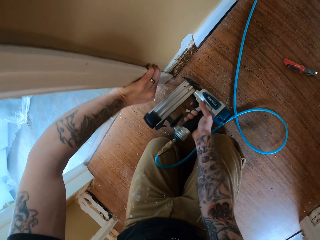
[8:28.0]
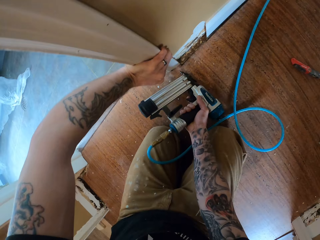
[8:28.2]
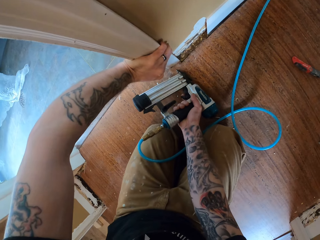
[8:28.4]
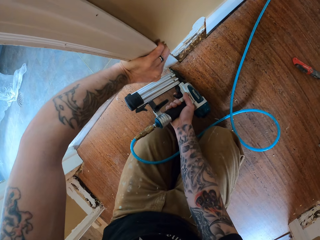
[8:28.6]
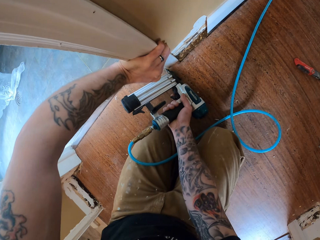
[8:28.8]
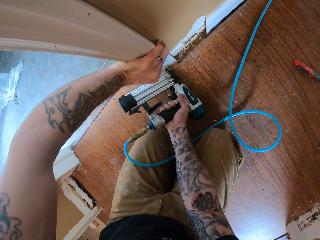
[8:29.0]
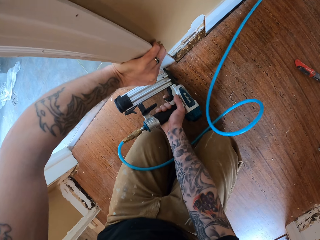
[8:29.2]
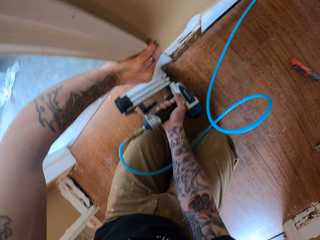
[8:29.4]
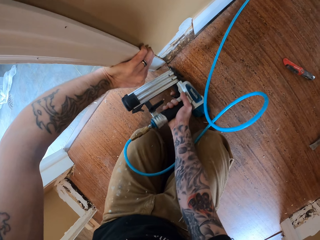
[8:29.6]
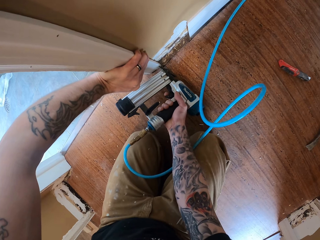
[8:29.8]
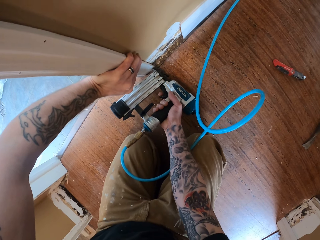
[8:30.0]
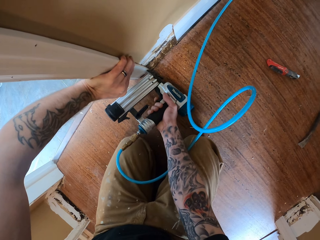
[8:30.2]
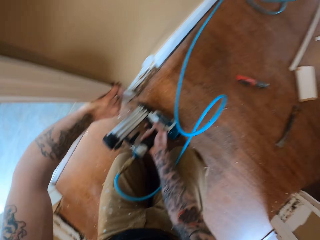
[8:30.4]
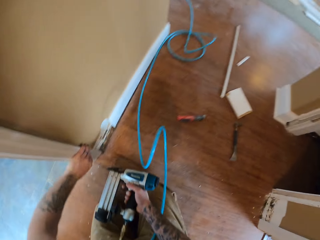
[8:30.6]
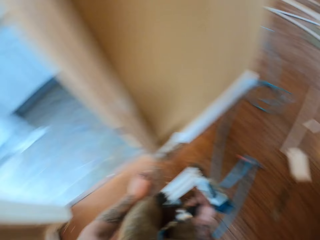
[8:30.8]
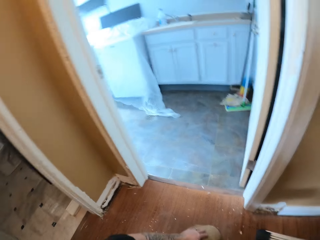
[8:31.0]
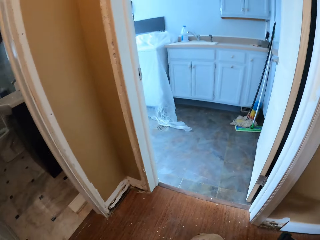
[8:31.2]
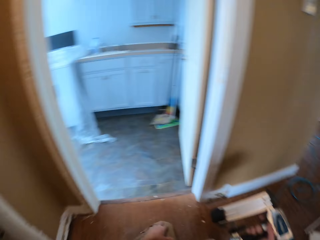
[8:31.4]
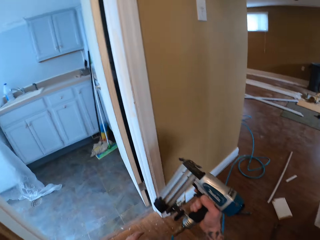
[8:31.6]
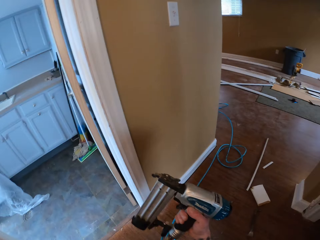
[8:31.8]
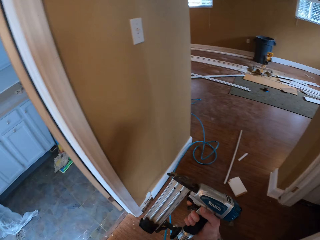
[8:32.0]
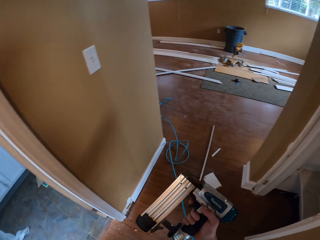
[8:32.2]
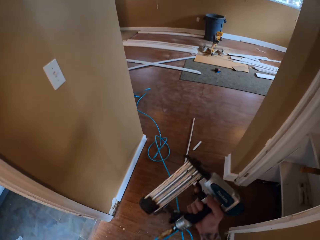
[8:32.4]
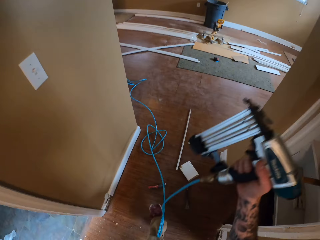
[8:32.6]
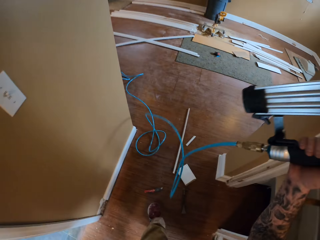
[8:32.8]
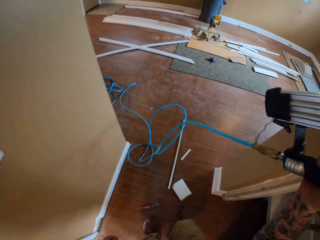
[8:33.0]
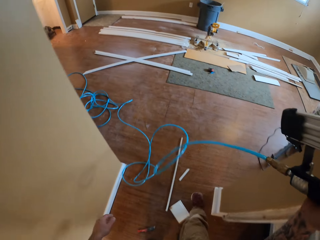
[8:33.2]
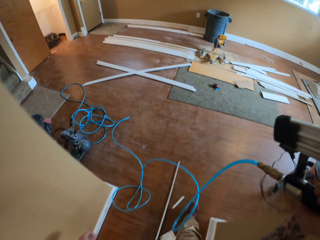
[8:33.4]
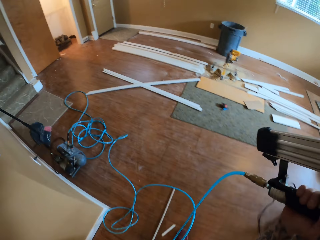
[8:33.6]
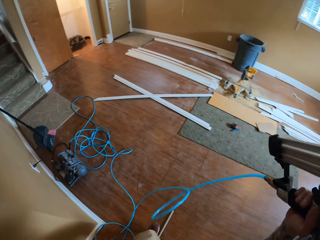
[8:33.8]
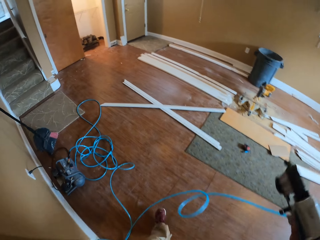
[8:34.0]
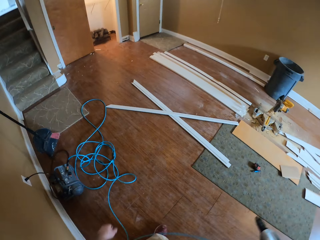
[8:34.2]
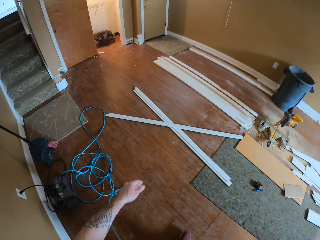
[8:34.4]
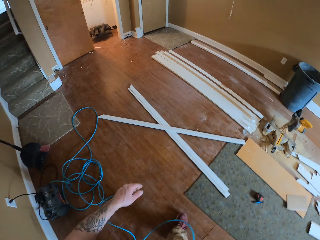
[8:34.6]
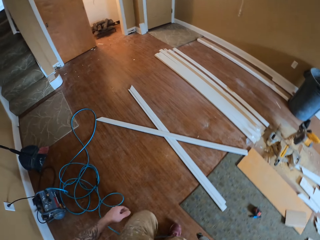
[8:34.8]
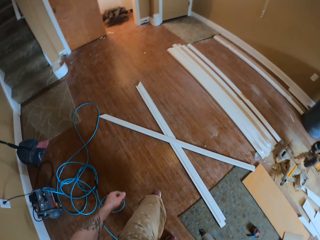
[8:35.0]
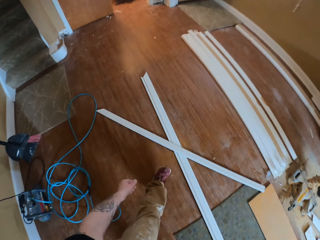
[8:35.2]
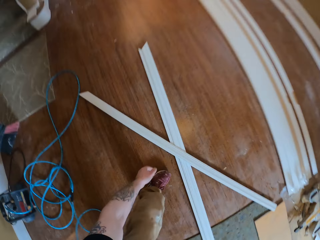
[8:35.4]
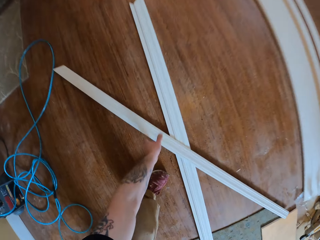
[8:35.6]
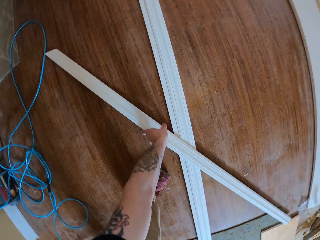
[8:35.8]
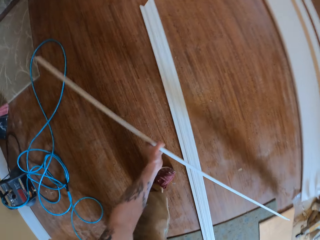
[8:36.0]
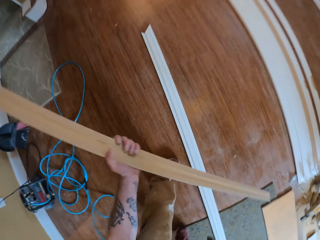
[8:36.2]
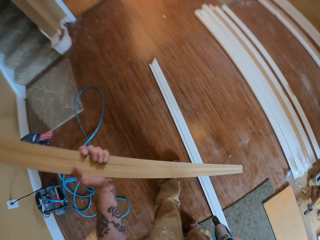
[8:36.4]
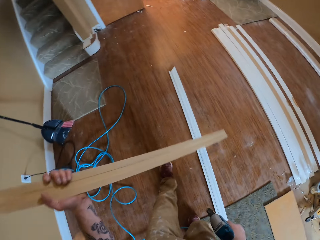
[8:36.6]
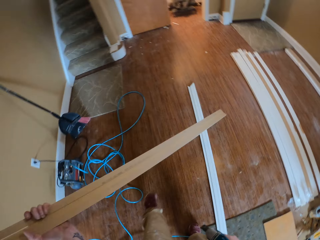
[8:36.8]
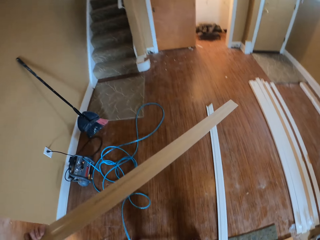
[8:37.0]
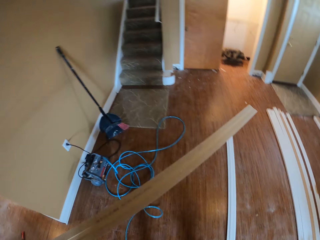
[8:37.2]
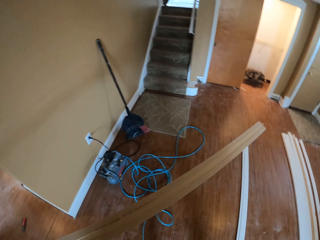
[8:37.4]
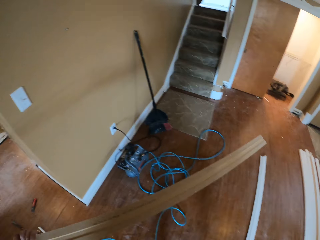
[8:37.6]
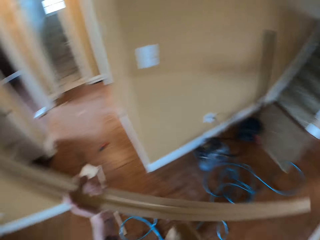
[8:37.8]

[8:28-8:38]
The camera wearer puts a nail into the wood with the nail gun. They put a nail into the wood with the nail gun again. They pick up the piece of wood.

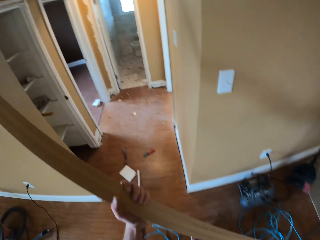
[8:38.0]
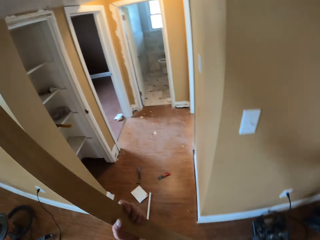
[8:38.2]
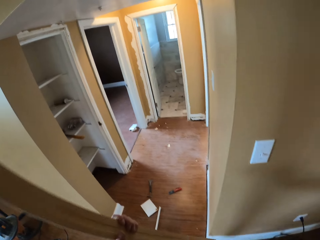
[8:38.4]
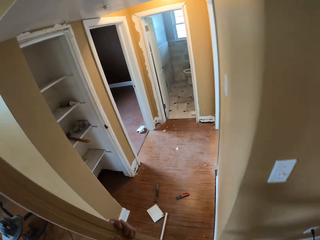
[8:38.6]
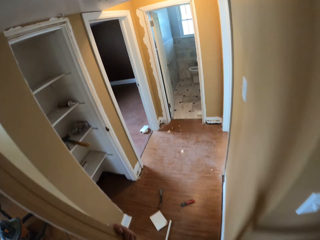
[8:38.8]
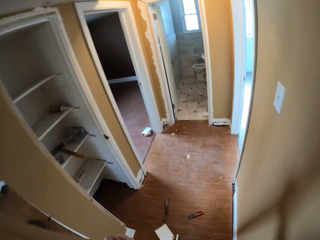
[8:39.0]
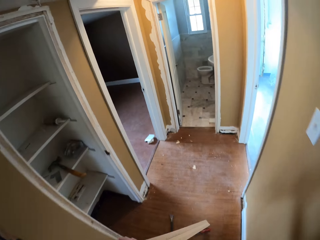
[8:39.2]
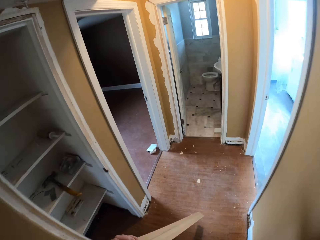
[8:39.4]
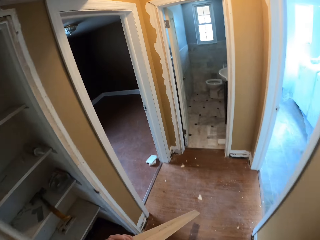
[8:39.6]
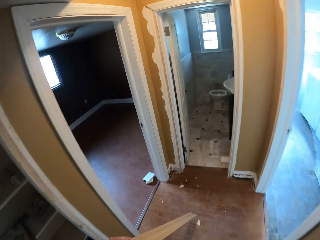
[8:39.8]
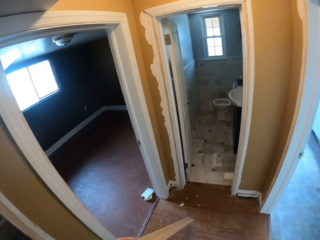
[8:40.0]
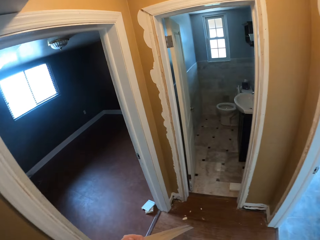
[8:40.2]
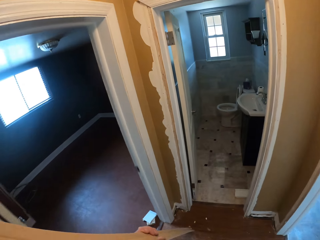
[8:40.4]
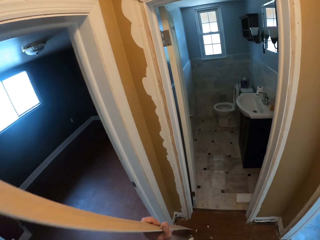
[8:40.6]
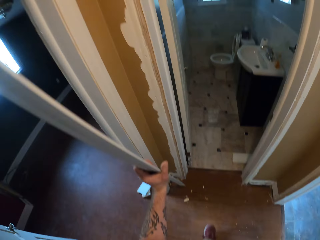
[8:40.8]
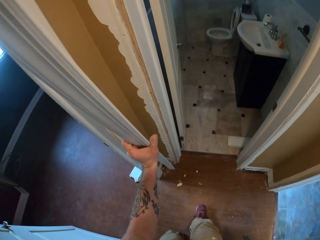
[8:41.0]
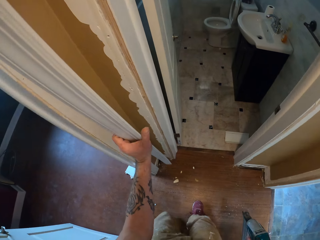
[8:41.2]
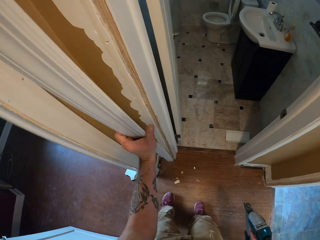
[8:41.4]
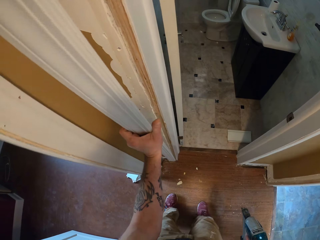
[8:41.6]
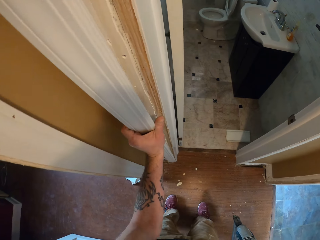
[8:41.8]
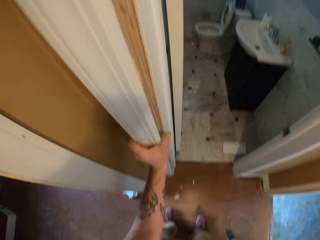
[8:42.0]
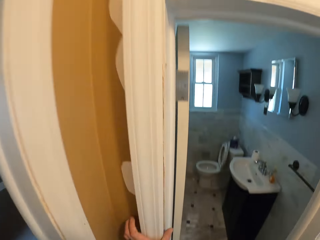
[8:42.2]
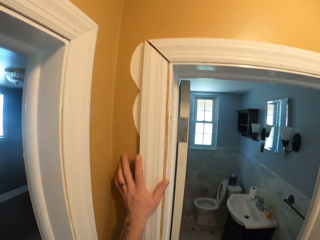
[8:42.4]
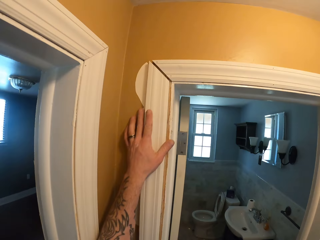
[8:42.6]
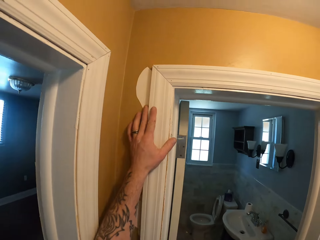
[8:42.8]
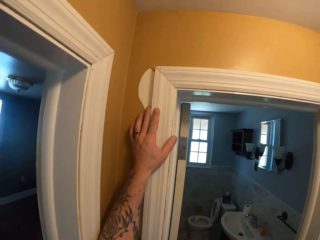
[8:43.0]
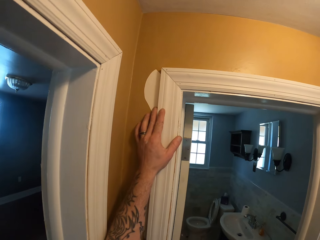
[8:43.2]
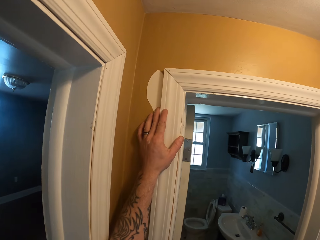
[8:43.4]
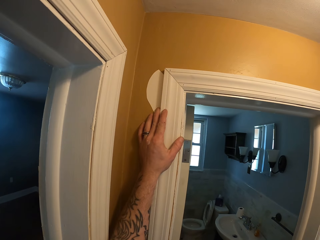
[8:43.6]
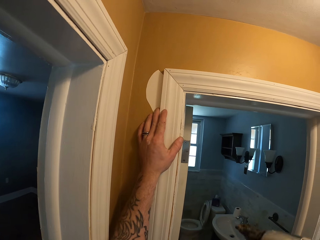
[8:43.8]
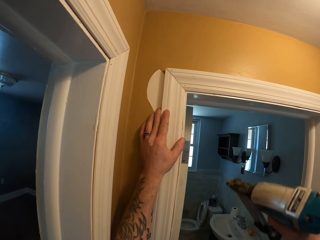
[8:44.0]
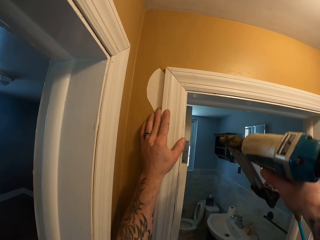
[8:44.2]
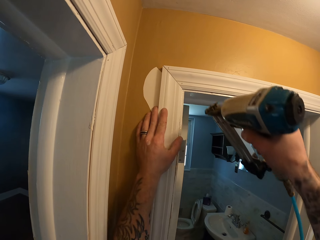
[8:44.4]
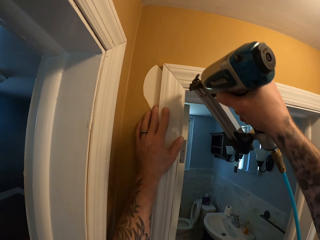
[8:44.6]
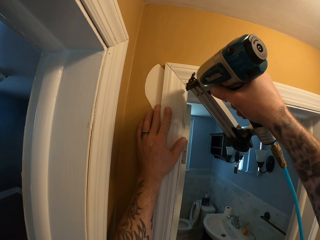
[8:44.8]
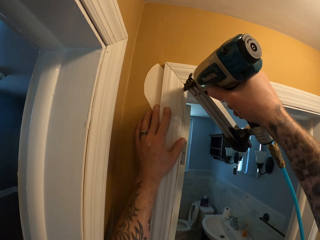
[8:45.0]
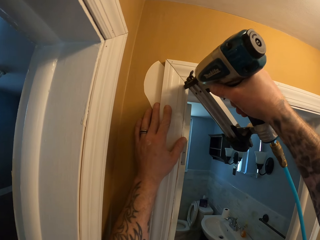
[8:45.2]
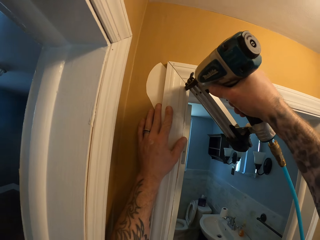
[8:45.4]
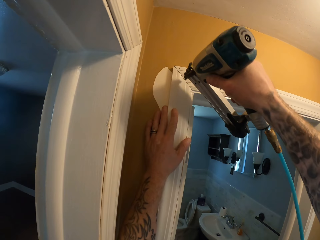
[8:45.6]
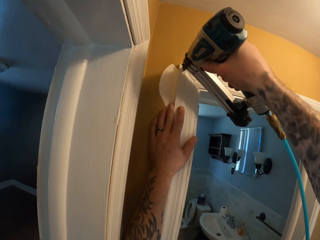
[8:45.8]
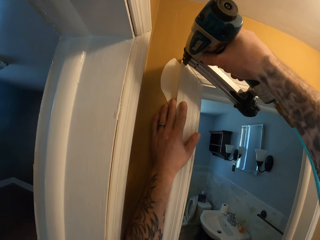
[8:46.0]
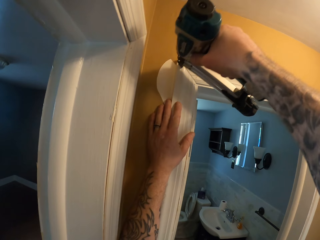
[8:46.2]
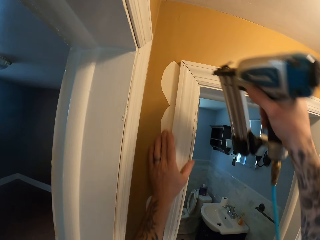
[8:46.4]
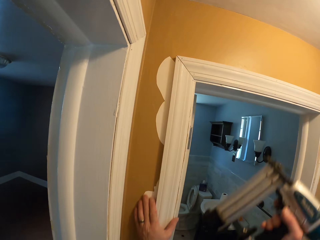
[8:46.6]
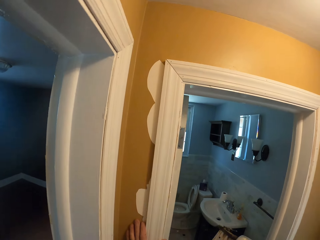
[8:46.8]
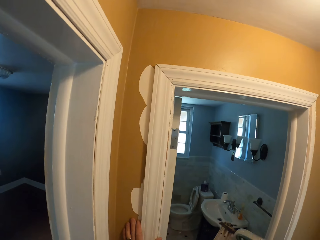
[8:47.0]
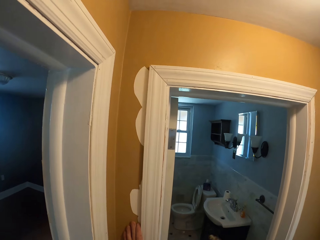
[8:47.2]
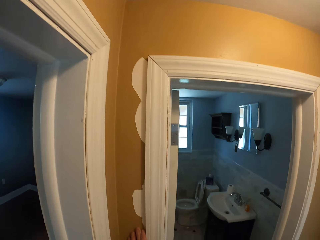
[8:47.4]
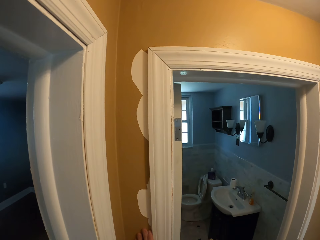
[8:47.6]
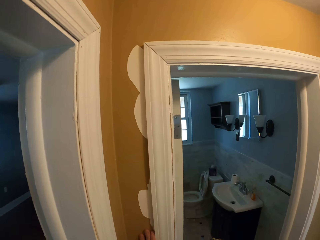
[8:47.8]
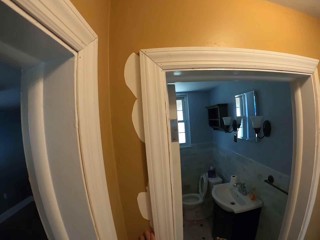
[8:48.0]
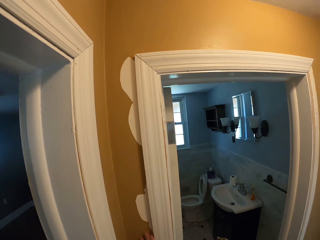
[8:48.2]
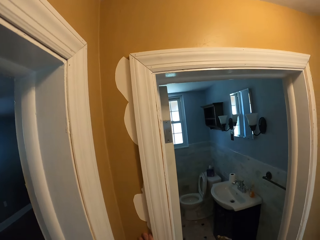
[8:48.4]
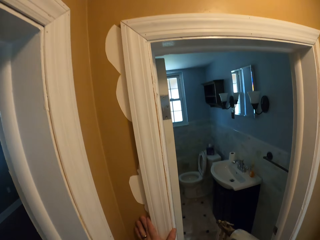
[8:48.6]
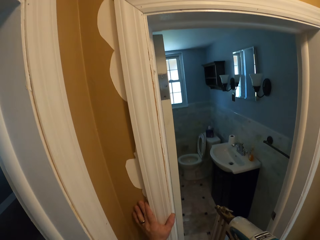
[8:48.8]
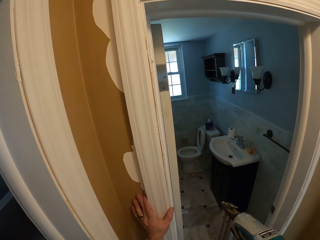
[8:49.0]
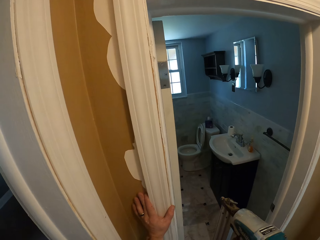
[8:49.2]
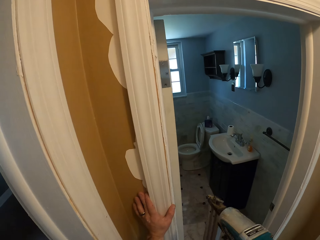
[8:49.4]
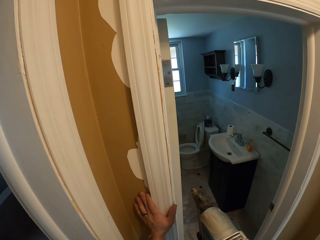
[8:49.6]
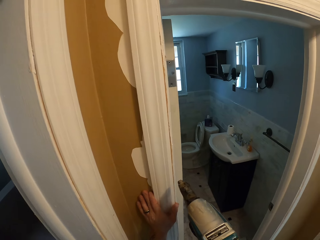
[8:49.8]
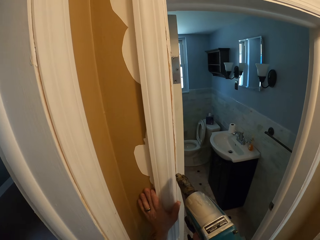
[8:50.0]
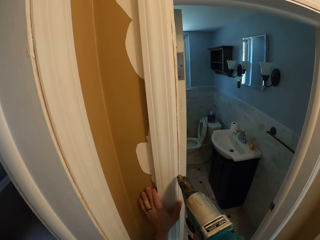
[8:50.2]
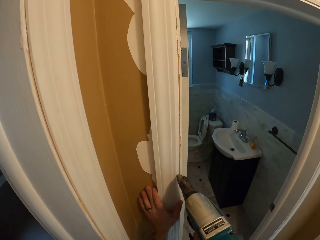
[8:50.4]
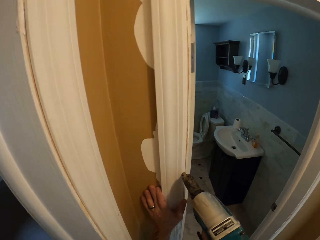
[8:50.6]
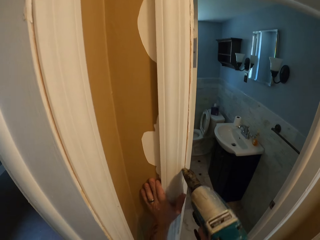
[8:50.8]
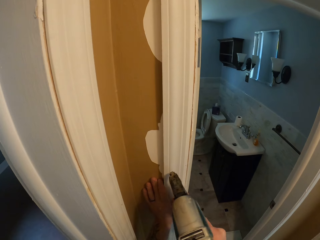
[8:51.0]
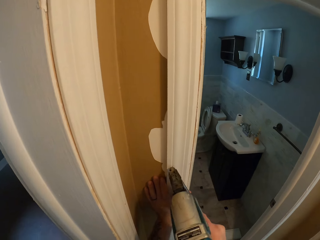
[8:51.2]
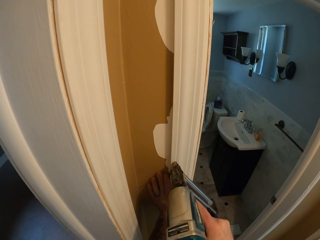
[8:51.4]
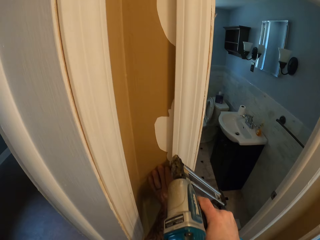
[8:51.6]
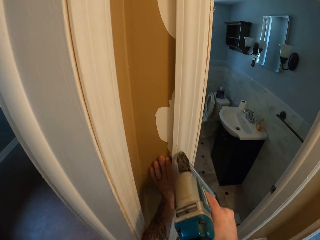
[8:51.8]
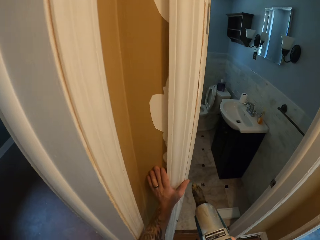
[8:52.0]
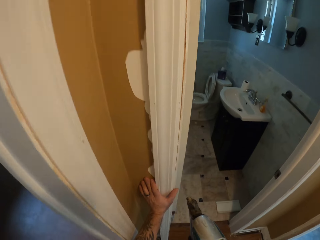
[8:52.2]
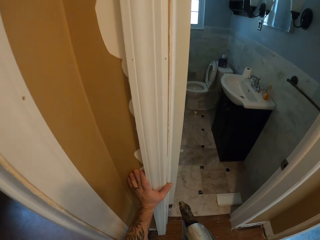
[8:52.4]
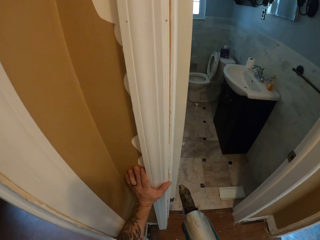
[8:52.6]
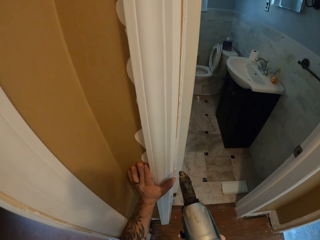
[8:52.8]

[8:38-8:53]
The camera wearer walks in the room. They put the wood on the wall with the machine. They put a nail into the wood with the nail gun. They do so repeatedly.
